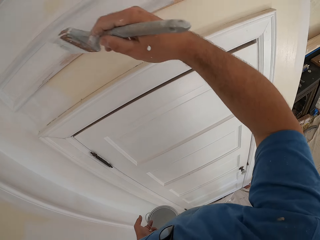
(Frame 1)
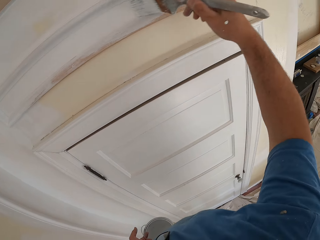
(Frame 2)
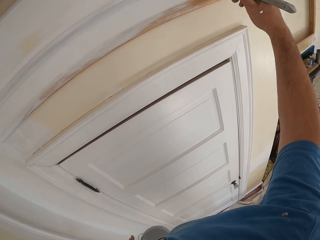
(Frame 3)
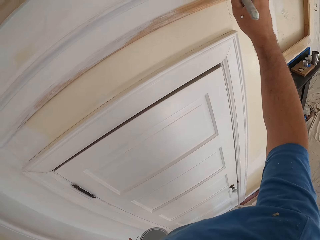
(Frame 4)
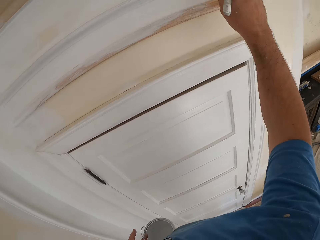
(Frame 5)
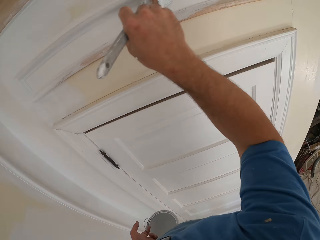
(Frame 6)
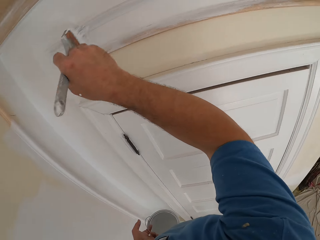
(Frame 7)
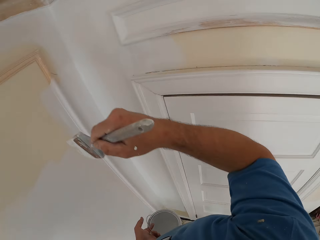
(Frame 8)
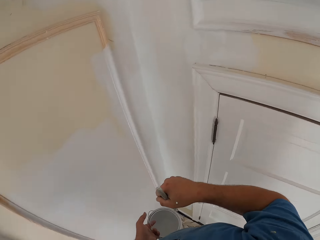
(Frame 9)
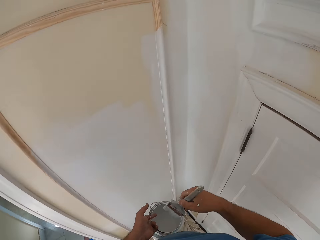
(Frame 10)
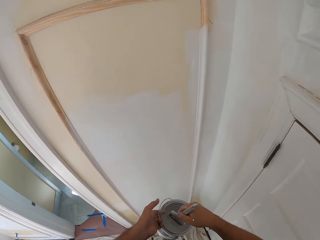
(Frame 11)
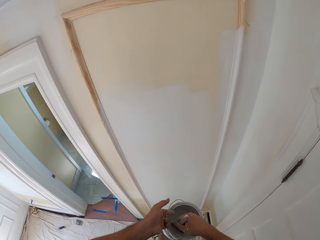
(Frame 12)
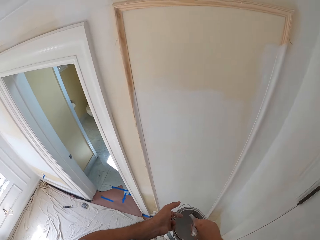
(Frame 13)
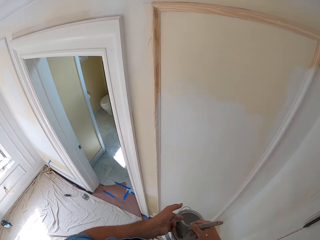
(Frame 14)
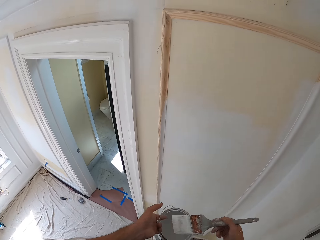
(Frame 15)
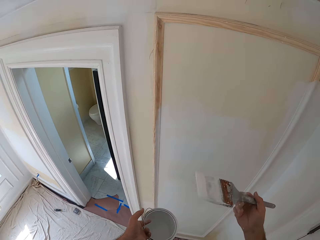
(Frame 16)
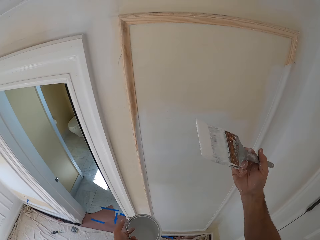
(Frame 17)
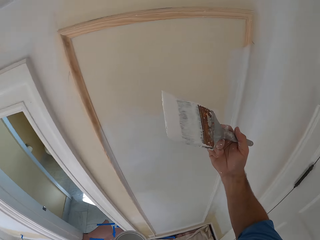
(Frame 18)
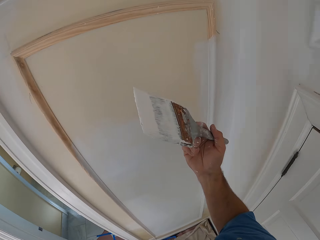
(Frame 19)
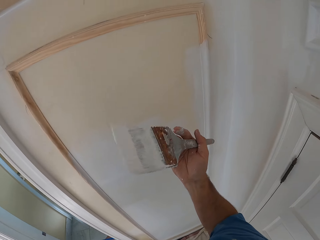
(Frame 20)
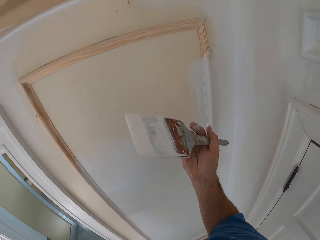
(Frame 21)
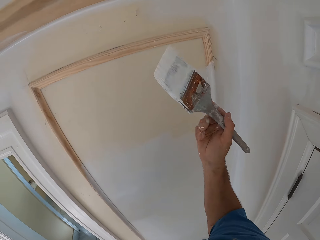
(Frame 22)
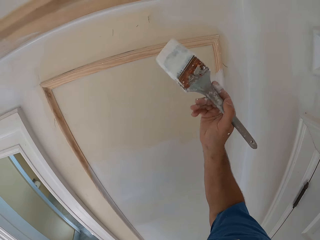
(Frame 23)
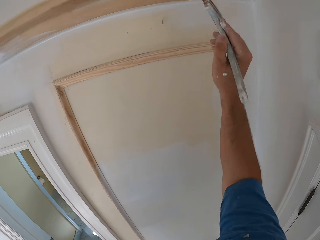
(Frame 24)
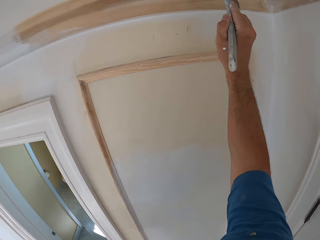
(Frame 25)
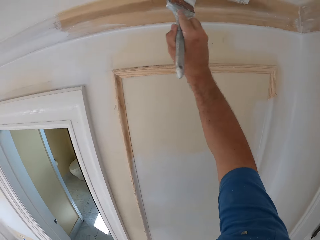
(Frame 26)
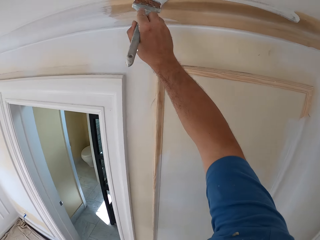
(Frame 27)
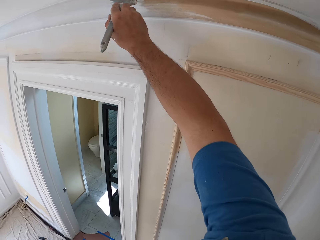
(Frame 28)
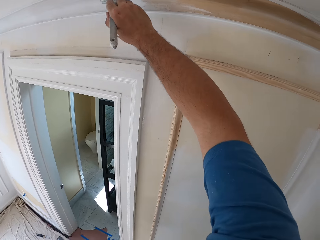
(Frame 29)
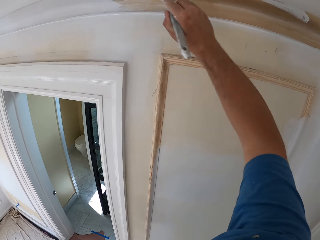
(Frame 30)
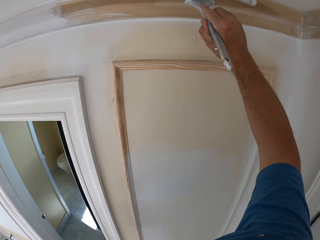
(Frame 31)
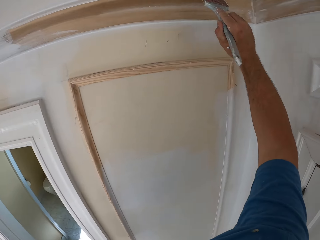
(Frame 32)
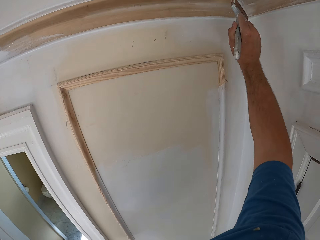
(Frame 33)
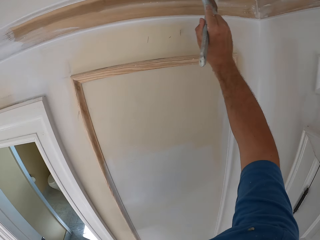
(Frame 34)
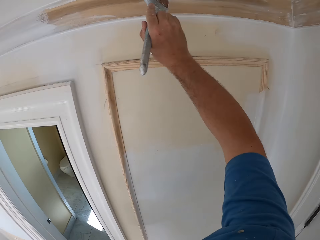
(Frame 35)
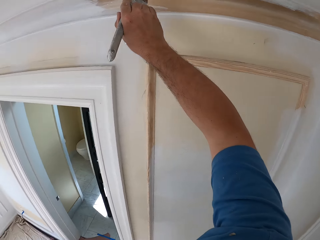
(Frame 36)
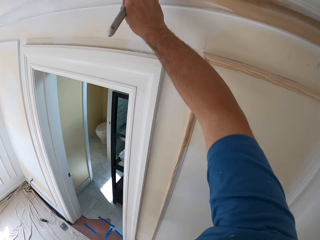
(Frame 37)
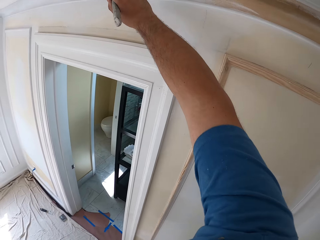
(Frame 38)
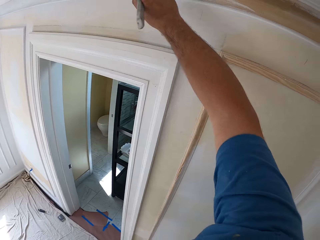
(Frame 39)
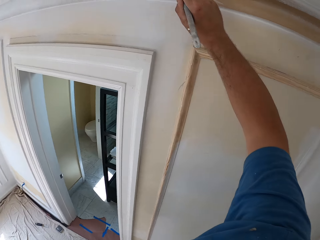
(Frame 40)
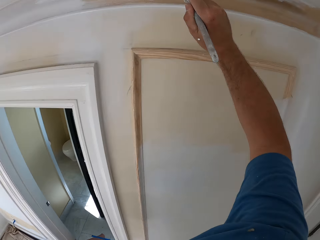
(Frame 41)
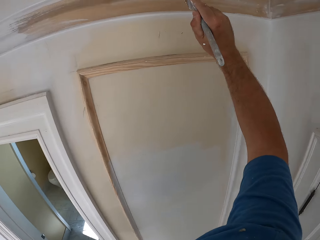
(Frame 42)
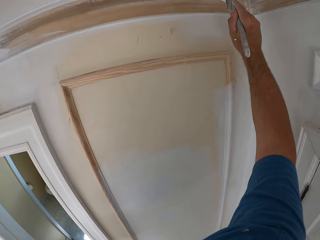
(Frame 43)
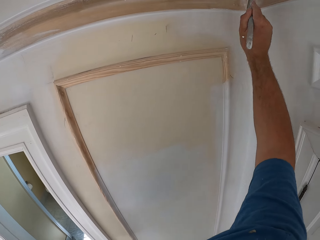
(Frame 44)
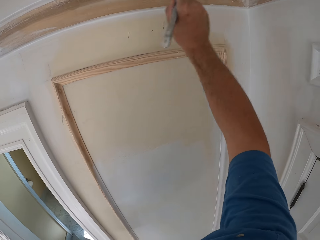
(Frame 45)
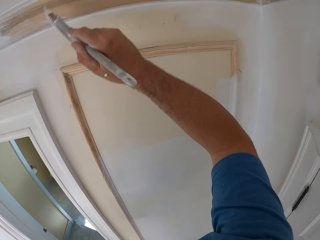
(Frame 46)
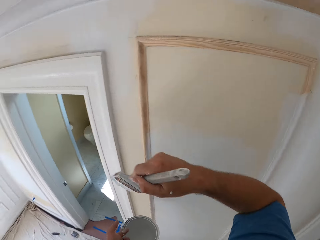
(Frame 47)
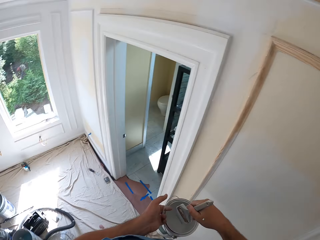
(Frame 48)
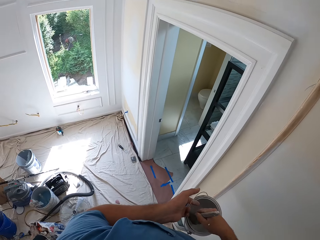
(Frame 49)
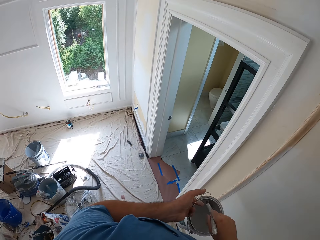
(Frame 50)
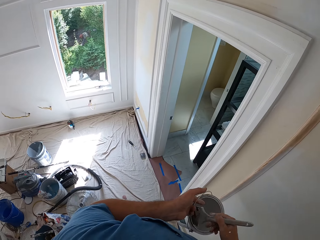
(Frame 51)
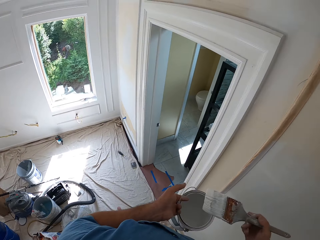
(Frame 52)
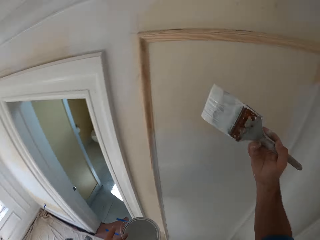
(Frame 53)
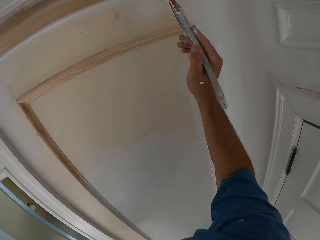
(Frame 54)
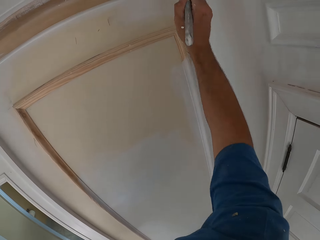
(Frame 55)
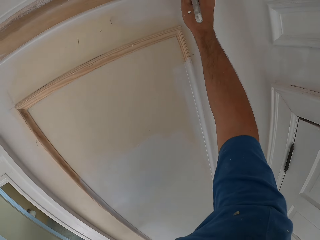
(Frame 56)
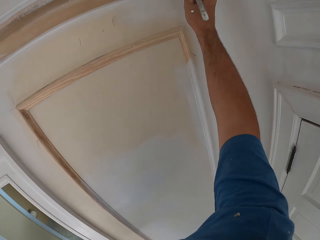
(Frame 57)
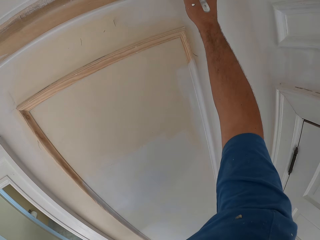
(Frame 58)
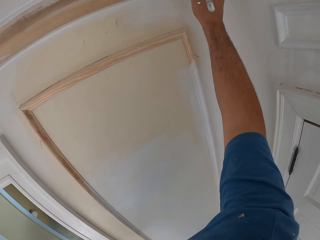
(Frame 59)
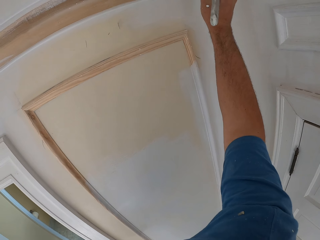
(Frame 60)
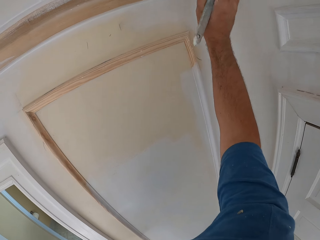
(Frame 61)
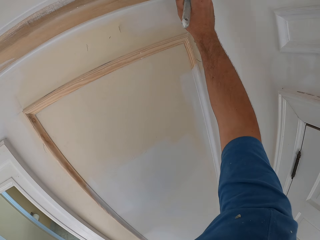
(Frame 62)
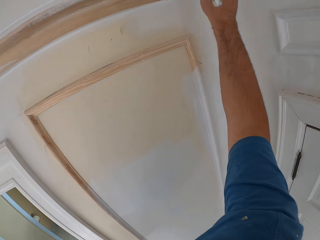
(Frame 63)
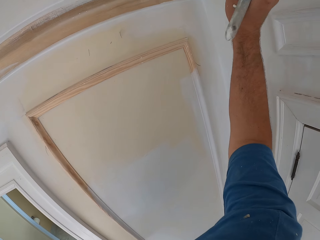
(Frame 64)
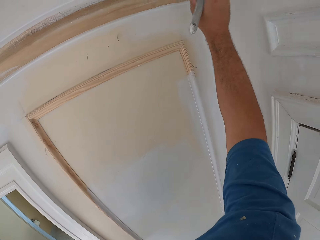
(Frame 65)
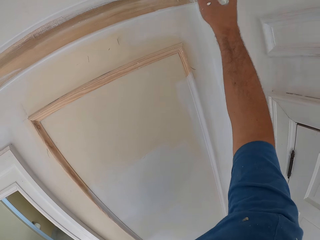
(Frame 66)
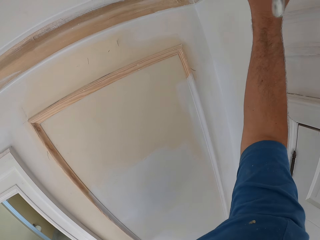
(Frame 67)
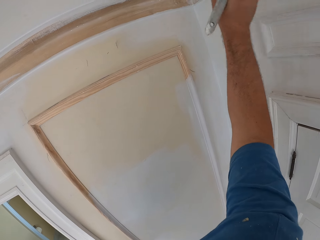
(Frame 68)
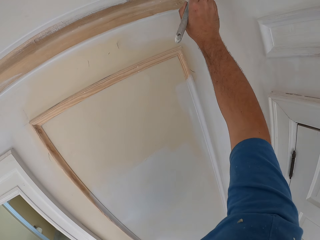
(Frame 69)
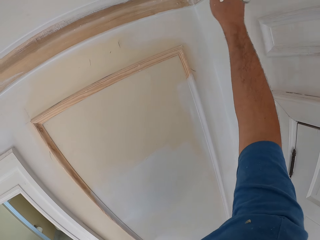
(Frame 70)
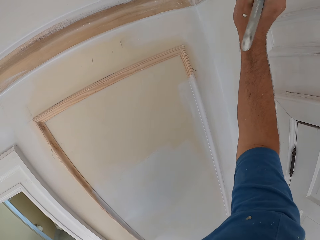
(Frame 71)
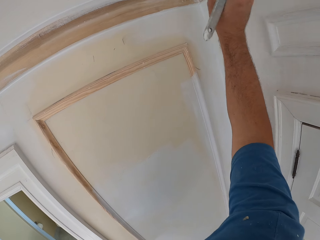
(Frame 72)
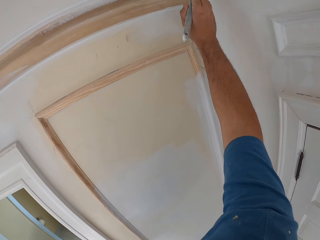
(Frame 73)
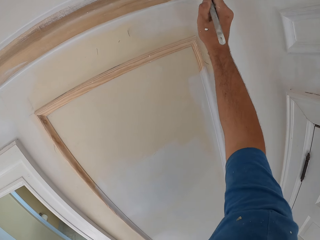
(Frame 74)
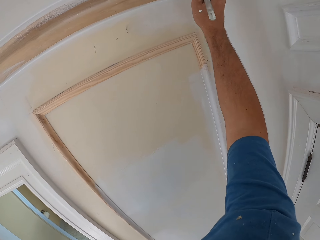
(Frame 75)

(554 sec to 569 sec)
The camera wearer dips the paint brush into the paint can. He removes the brush from the paint. He paints the room wall or frame with the paint brush in his right hand. He dips the paint brush into the paint can. He removes the brush from the paint. He paints the room wall or frame with the paint brush in his right hand.

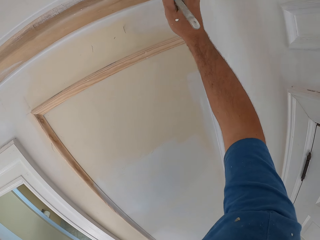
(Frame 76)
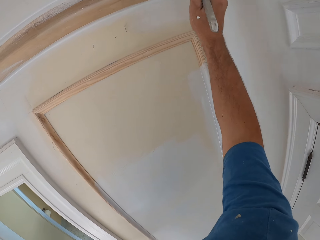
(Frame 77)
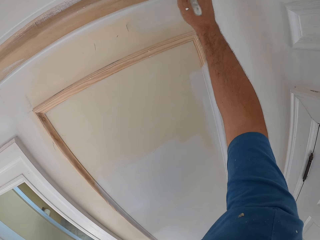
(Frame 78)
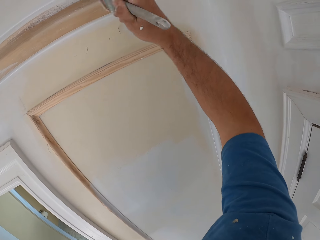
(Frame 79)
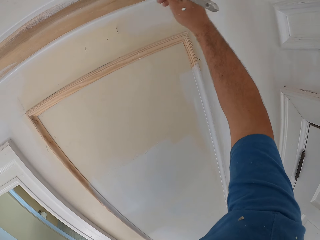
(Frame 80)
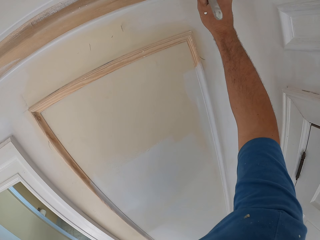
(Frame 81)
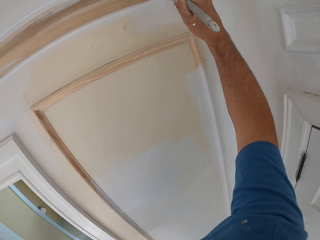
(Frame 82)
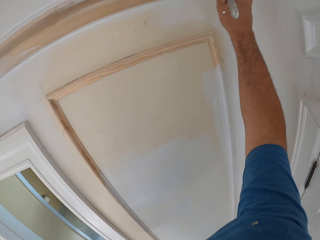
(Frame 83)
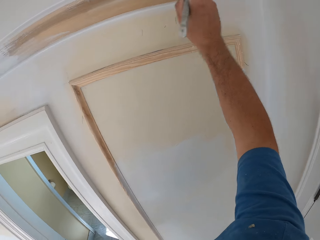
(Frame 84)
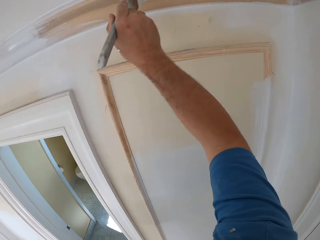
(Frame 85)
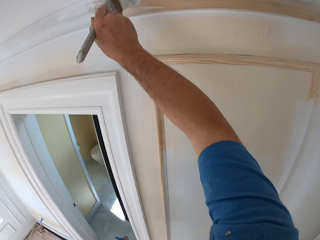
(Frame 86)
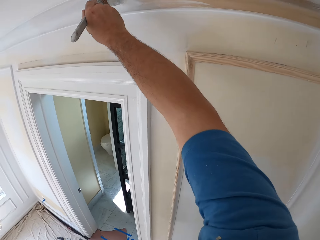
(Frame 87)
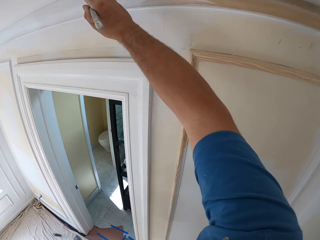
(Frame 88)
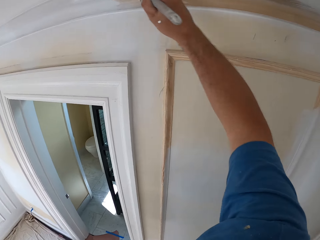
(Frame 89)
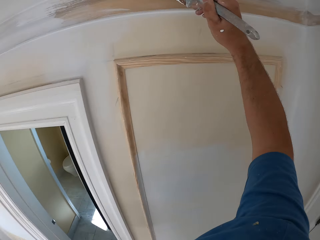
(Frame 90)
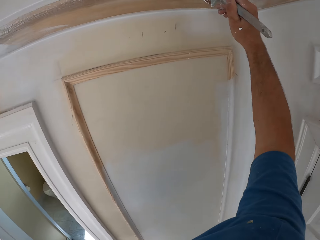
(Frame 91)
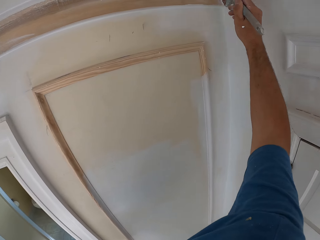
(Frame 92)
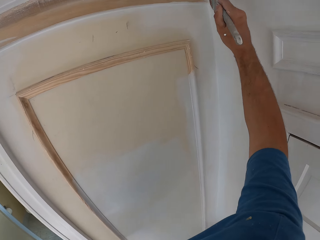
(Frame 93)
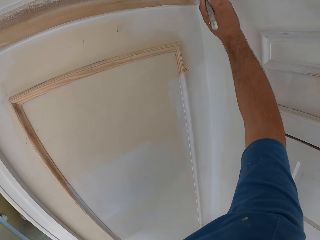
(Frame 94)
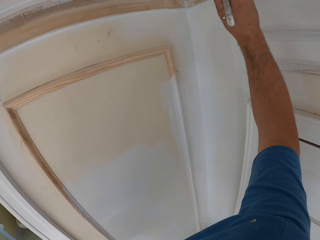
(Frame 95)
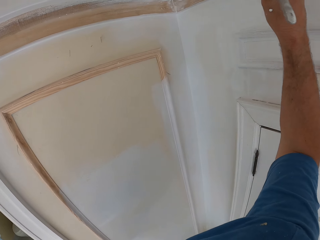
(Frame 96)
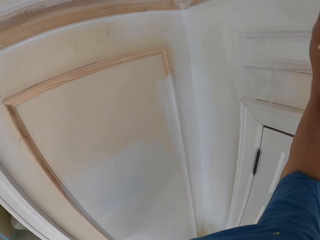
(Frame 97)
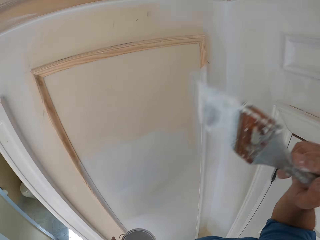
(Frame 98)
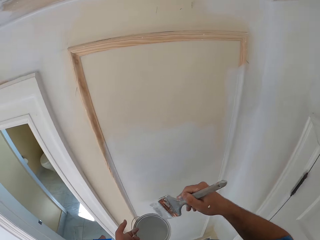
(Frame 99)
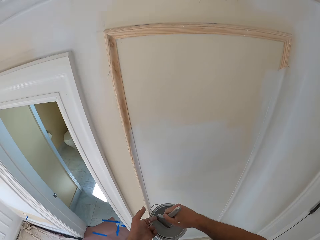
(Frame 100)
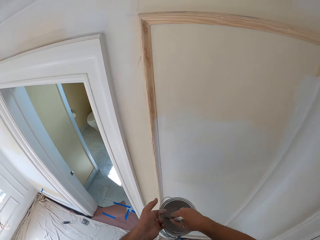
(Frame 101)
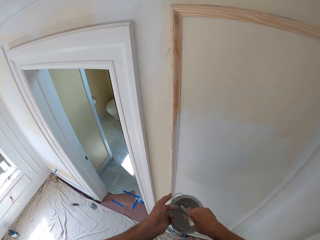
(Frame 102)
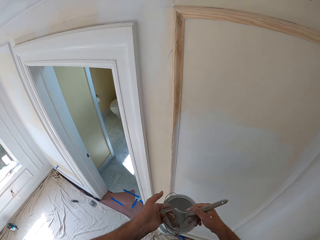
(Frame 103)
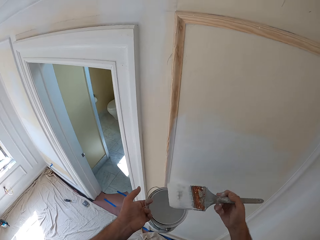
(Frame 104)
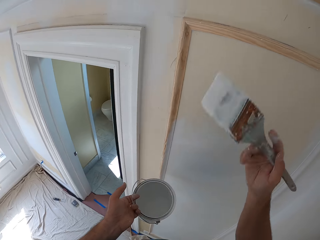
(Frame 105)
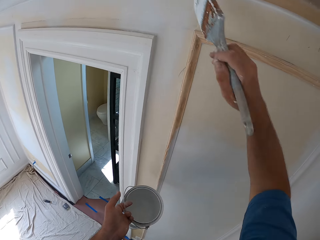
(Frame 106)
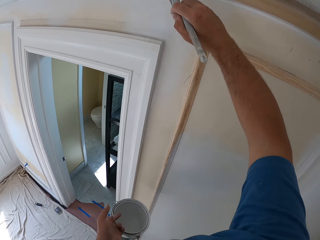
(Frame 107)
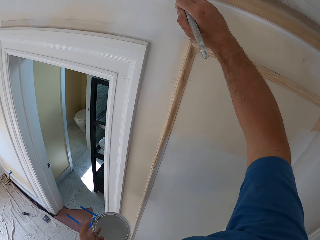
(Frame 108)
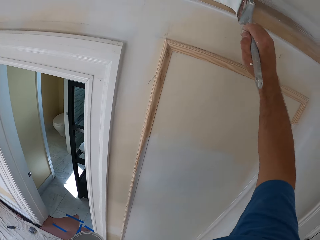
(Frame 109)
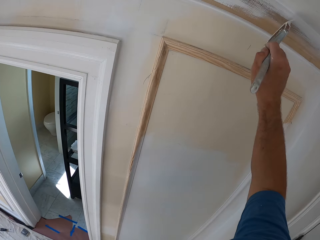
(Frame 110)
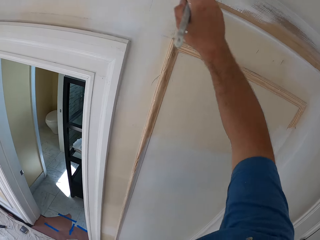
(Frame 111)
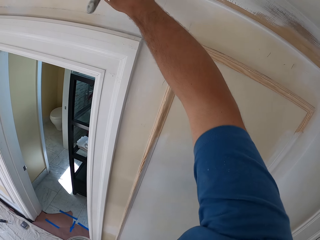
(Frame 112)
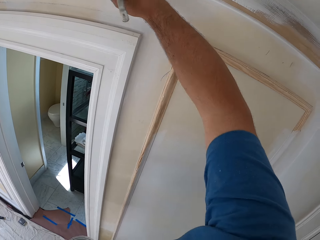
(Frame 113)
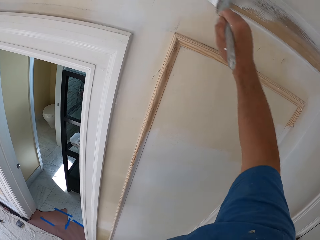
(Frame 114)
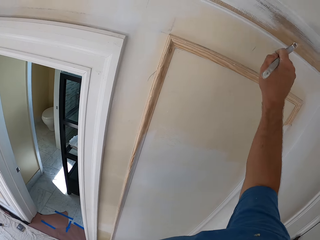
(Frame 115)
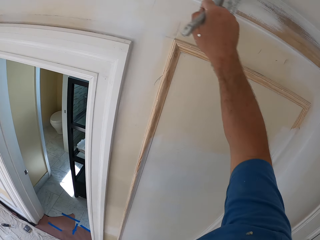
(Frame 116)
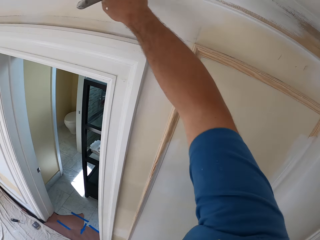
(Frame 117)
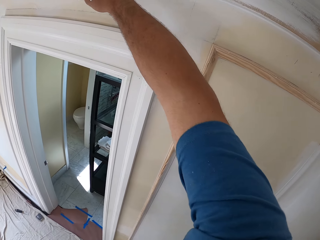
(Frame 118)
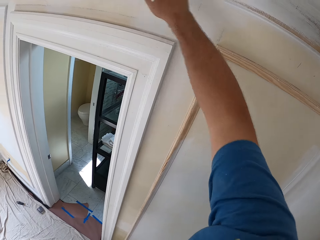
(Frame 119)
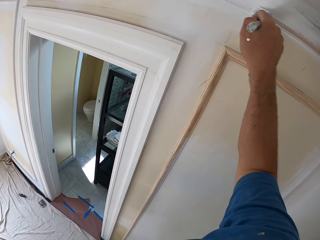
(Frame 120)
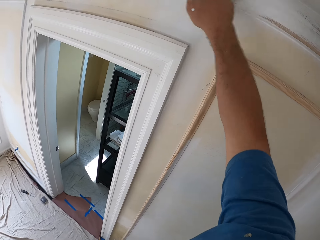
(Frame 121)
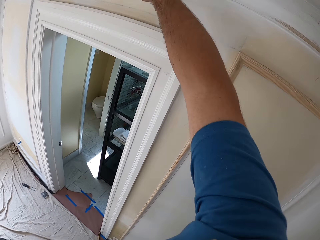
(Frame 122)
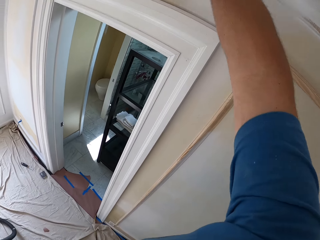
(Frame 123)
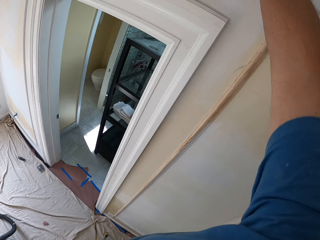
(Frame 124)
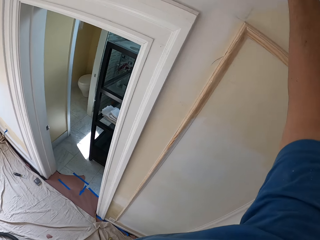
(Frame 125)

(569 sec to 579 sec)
The camera wearer dips the paint brush into the paint can. He removes the brush from the paint. He paints the room wall or frame with the paint brush in his right hand.
